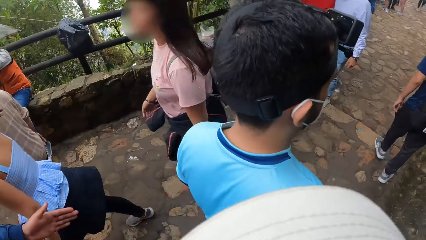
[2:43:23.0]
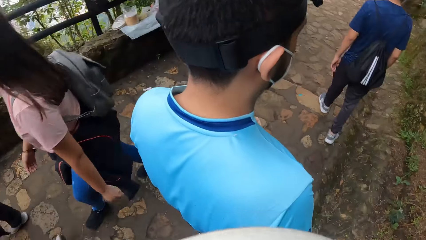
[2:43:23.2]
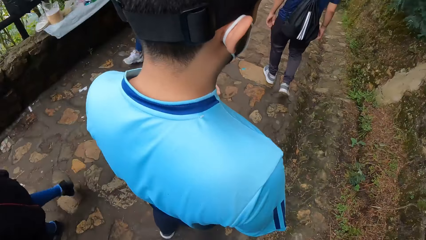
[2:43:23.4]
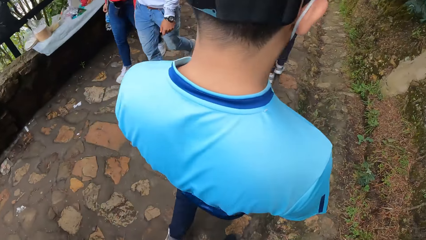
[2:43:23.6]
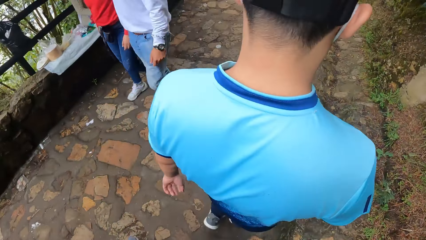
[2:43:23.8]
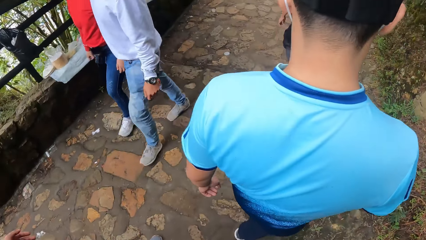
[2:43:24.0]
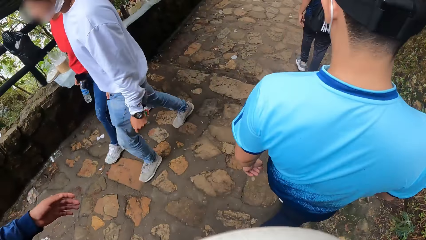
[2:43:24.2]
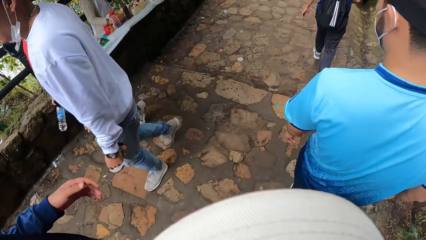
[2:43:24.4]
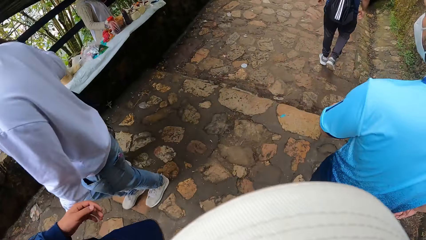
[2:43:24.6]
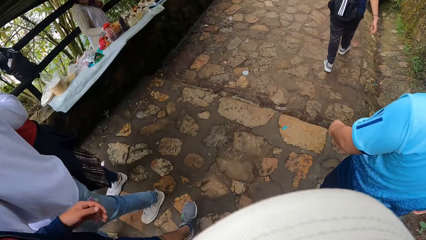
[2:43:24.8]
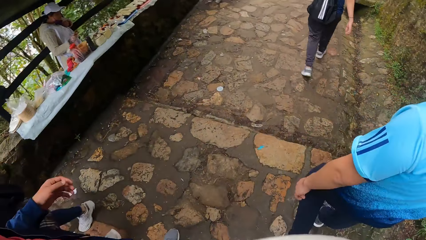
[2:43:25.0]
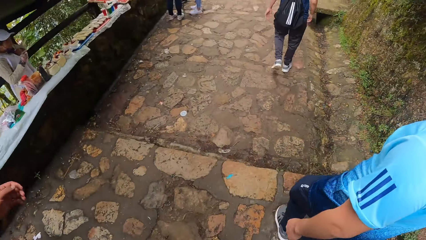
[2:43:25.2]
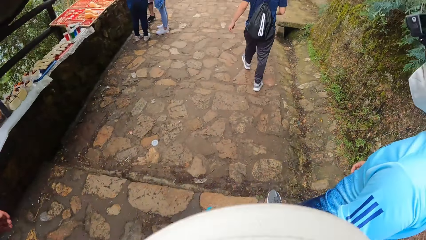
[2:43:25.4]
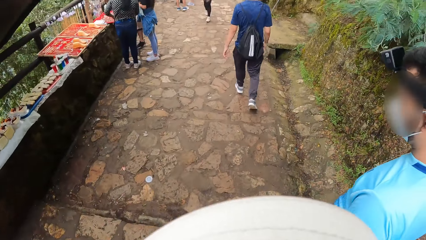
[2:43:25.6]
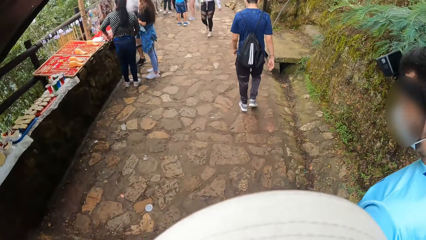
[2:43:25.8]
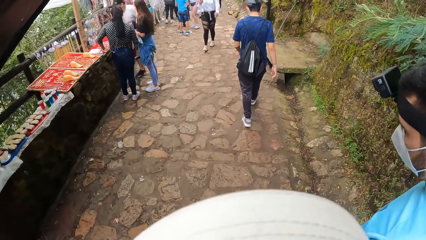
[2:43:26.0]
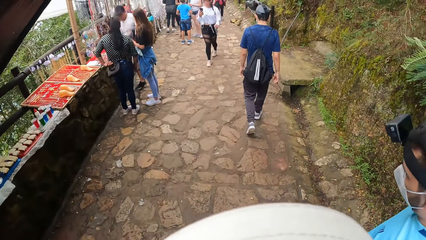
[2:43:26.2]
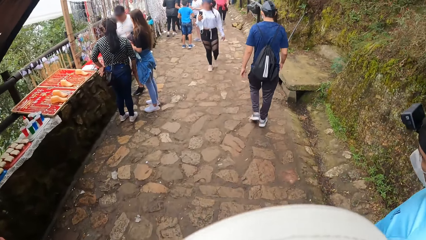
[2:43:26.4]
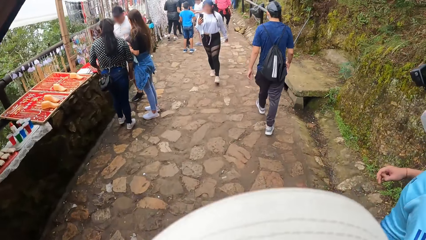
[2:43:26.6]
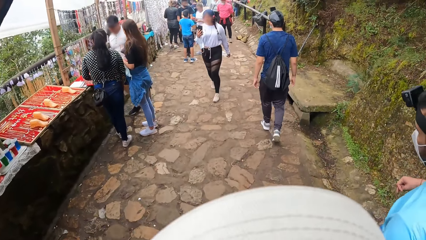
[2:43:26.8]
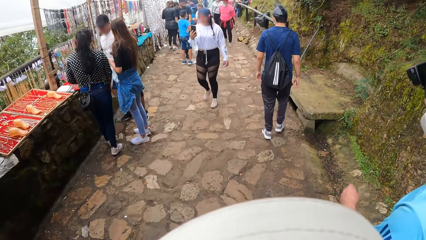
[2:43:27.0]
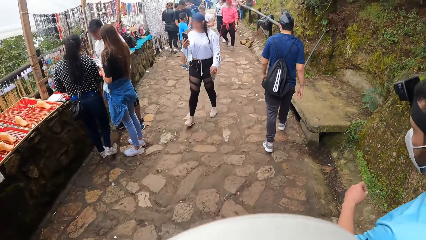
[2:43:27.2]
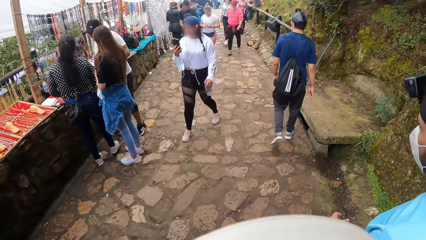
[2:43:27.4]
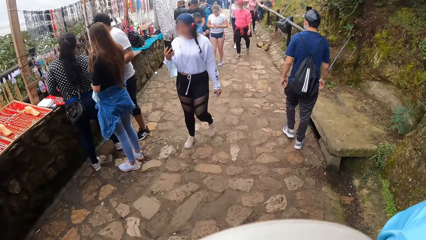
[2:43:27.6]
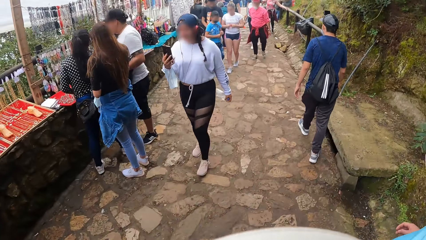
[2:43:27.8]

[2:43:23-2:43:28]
The camera wearer walks on the pavement. The second man walks past the camera wearer.

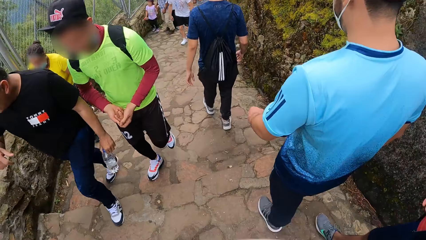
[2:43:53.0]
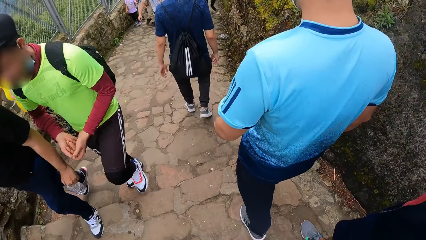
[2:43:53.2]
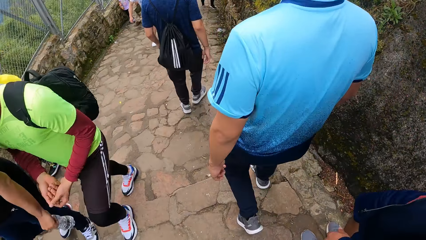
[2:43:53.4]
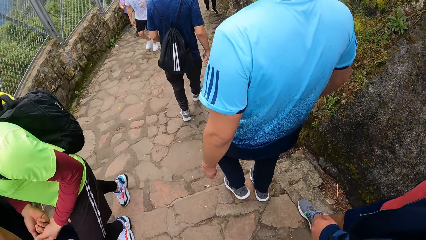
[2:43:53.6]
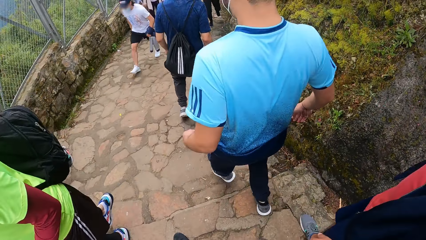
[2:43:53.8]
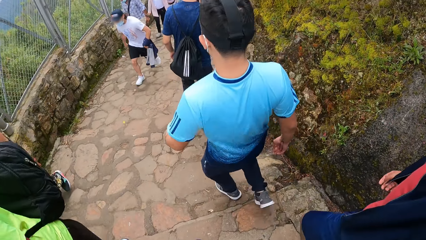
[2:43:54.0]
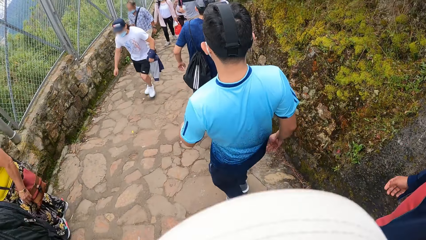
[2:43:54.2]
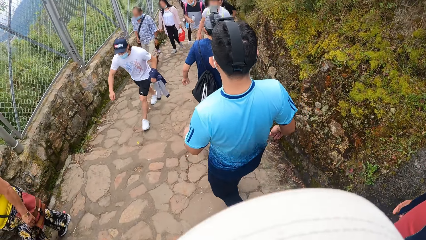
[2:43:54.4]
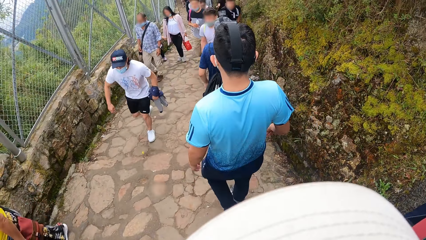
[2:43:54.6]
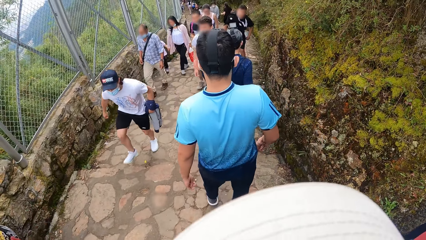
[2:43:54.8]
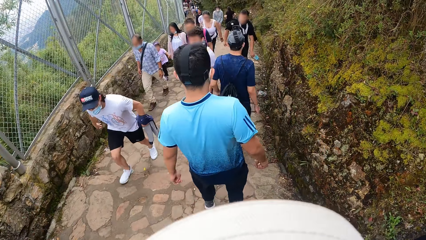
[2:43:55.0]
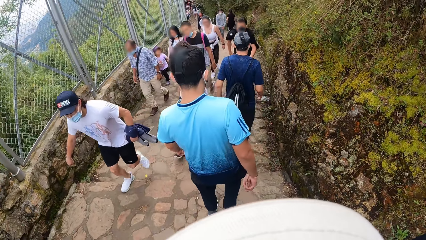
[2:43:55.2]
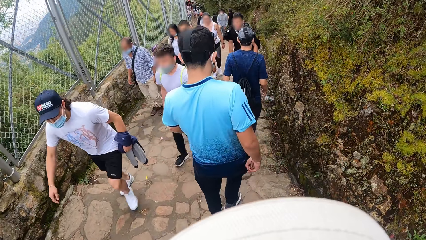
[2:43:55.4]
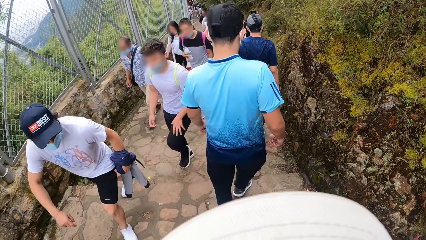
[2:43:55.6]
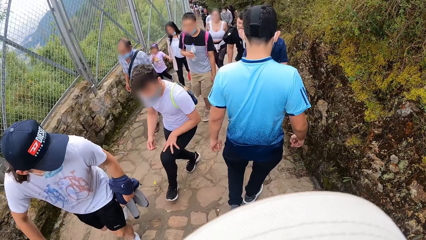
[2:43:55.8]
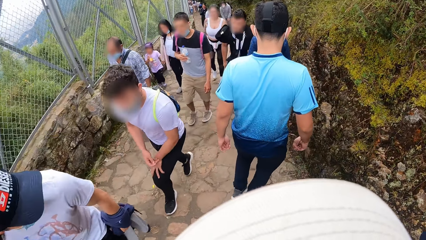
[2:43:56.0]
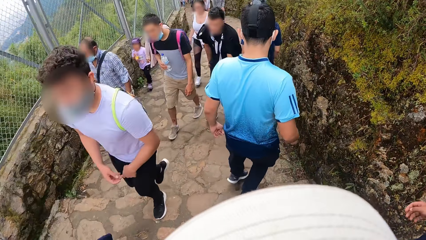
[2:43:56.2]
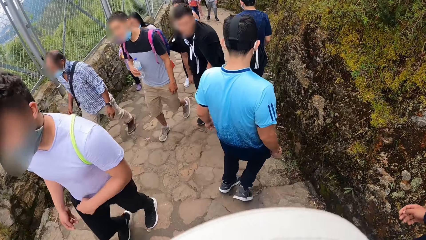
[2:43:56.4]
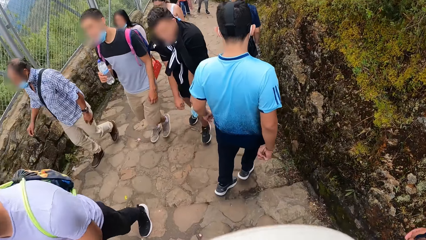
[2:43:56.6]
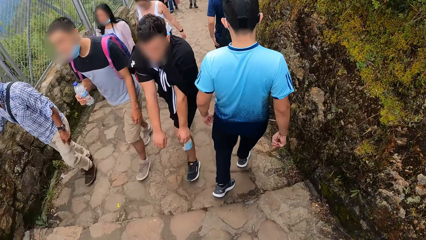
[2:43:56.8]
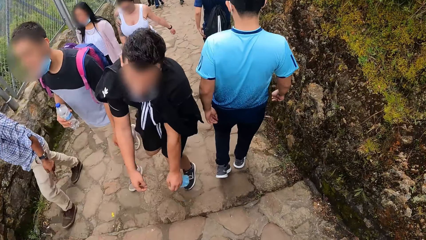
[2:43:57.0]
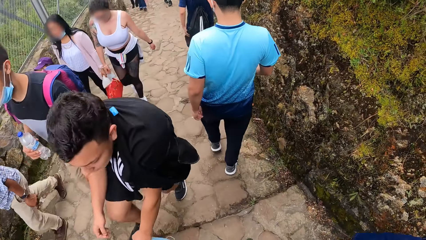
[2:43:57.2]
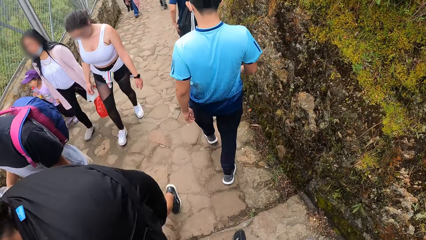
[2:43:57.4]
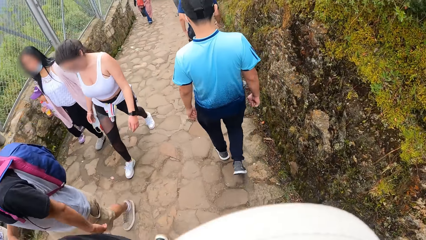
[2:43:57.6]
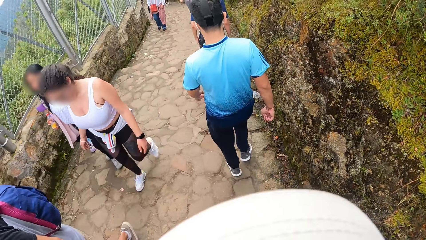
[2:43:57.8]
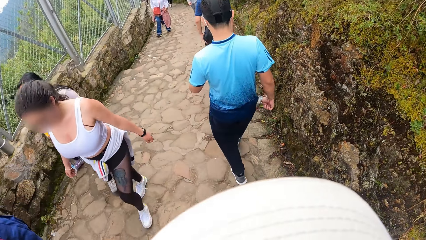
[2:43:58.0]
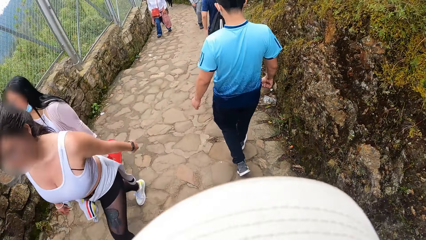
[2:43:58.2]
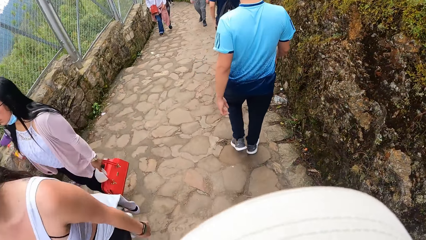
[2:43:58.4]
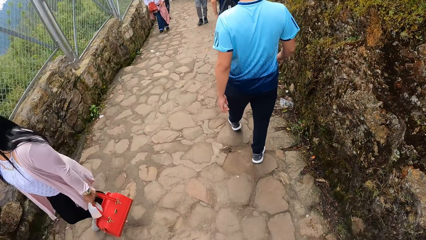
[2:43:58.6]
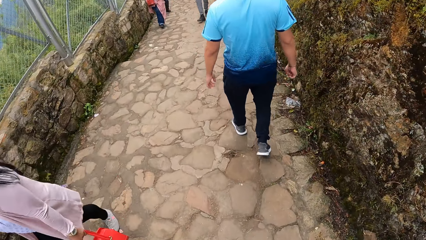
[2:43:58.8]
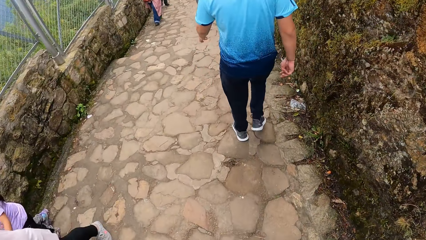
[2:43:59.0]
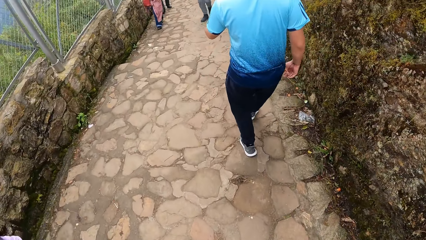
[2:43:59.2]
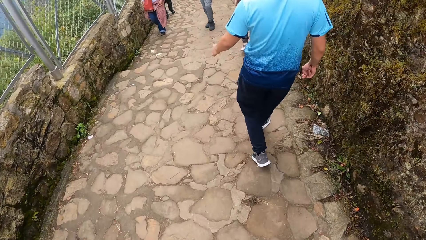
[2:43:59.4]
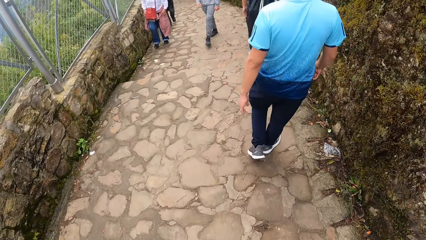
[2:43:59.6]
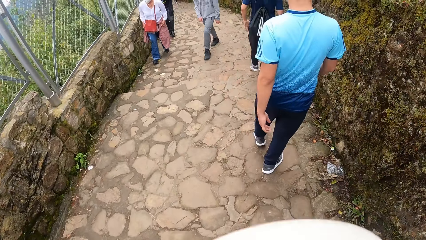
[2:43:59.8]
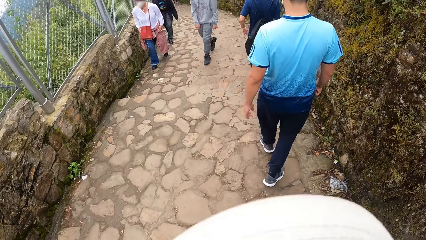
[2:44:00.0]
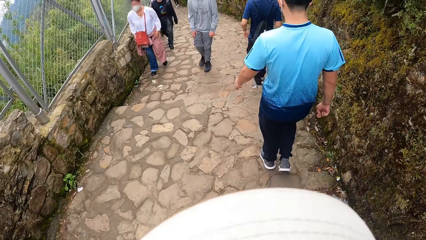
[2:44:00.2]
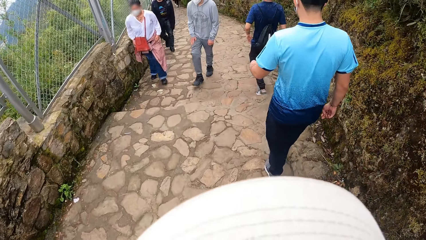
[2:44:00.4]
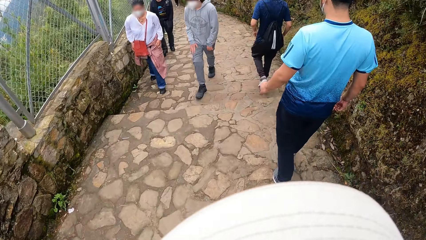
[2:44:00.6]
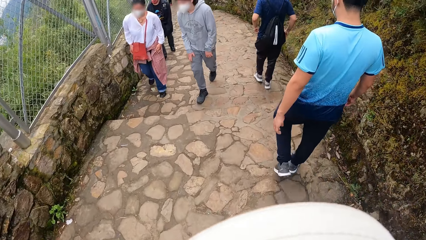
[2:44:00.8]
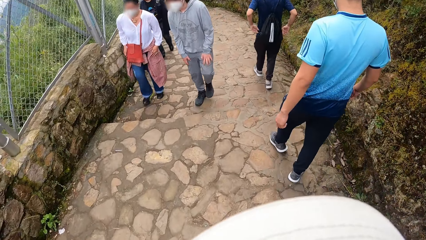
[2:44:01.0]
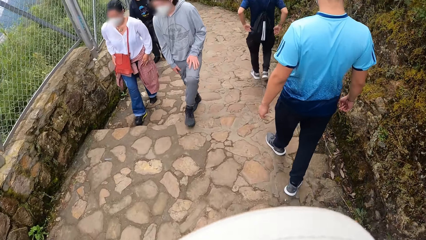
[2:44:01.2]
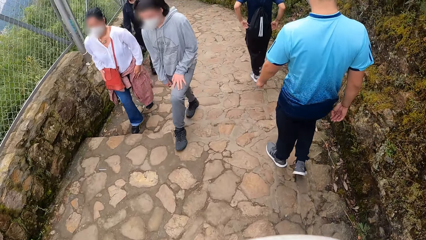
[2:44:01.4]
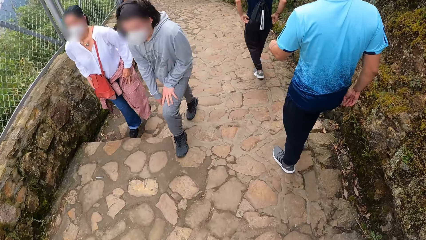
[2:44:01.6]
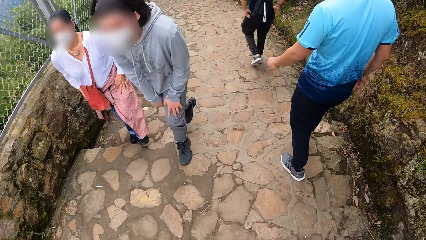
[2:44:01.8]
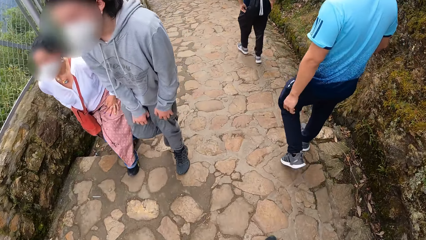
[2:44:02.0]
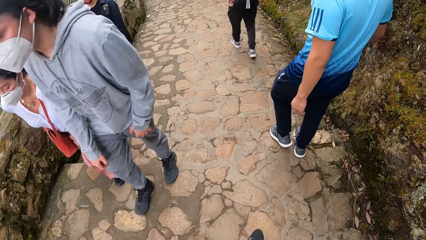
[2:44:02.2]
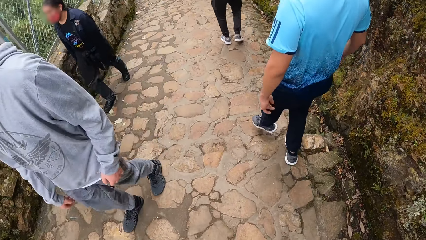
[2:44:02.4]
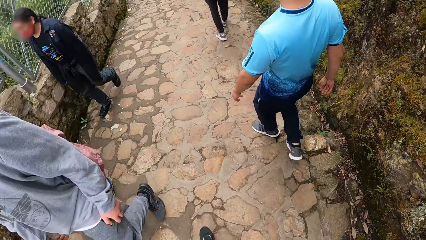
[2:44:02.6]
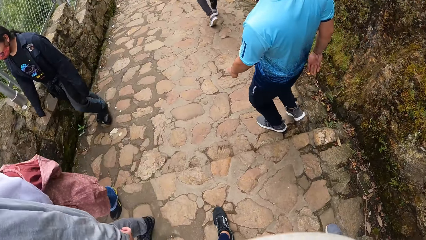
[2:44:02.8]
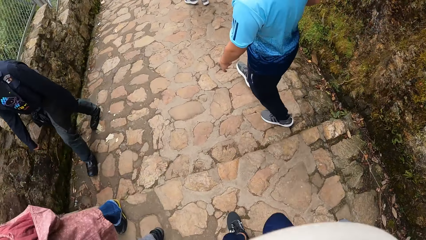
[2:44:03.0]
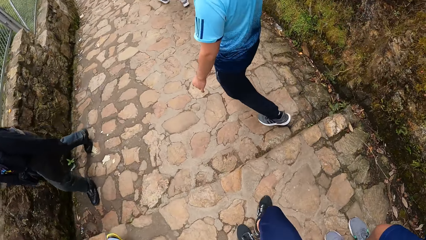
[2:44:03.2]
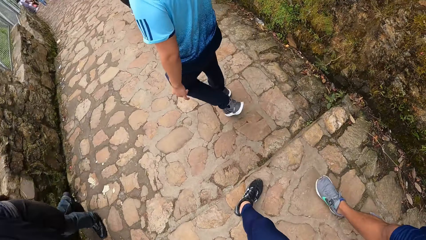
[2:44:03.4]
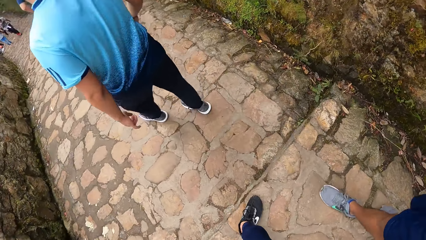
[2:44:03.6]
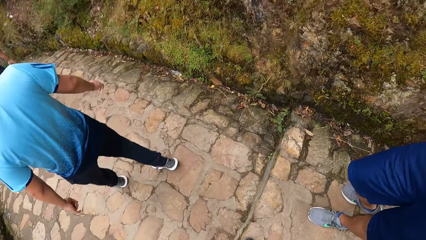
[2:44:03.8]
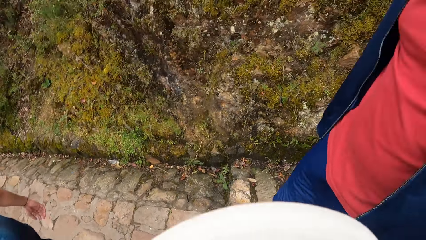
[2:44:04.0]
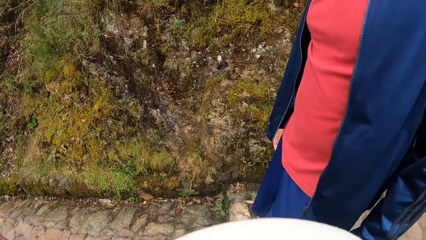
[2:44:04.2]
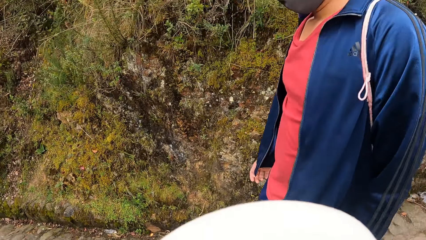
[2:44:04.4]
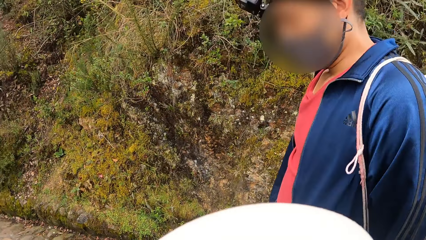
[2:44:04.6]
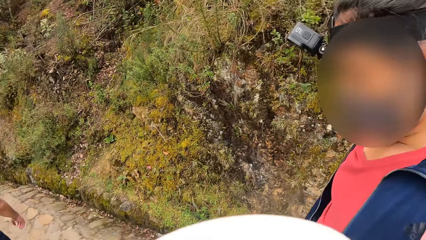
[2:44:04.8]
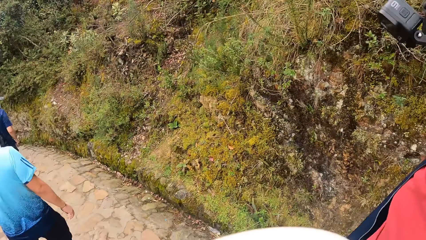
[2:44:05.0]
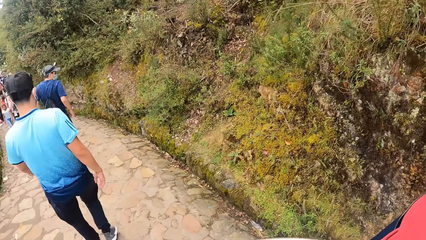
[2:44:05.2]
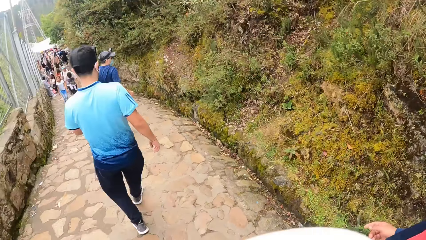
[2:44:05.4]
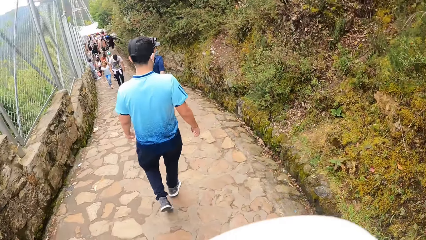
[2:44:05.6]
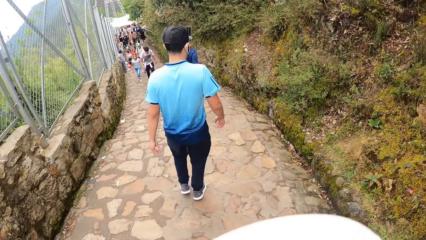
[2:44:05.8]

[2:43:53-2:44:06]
The camera wearer walks down the mountain walkway with the first man, the second man and the third man. They look around.
